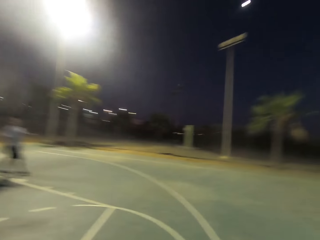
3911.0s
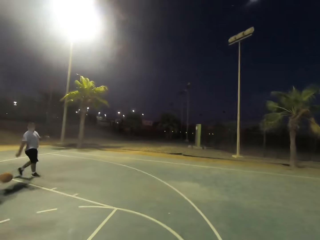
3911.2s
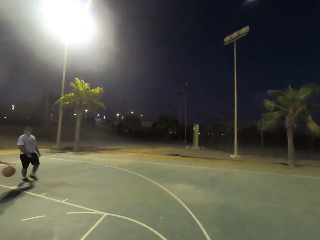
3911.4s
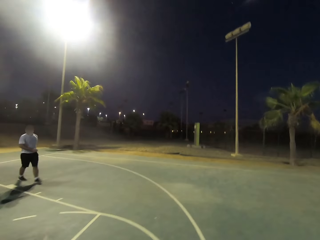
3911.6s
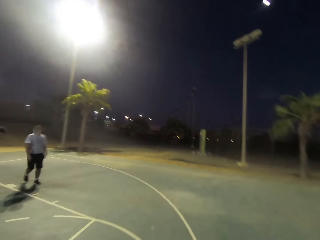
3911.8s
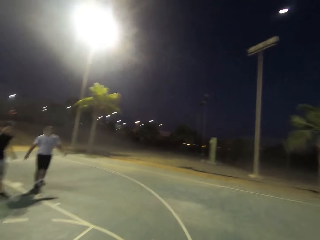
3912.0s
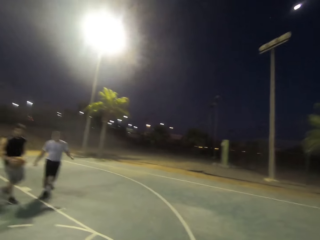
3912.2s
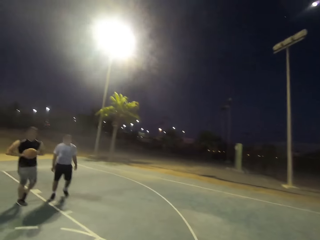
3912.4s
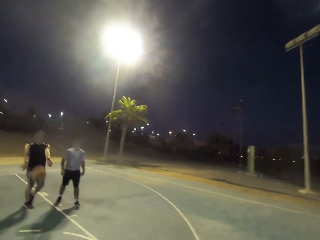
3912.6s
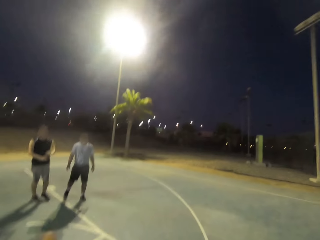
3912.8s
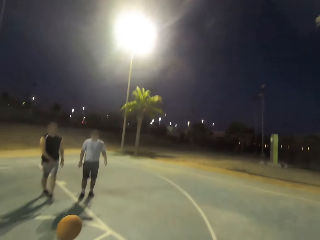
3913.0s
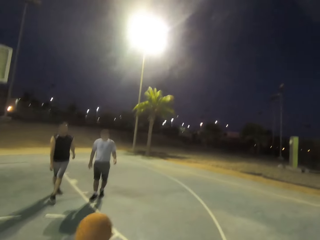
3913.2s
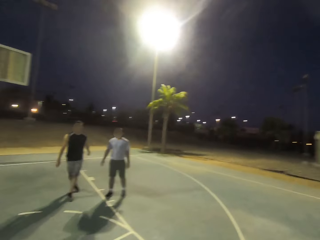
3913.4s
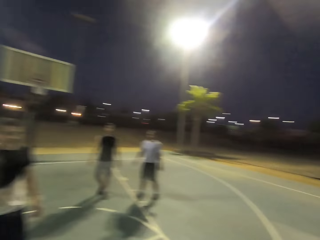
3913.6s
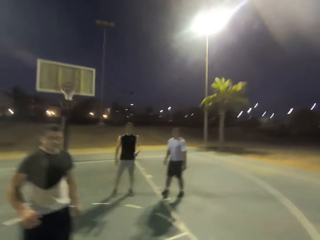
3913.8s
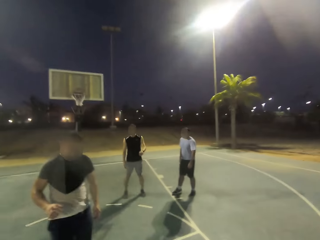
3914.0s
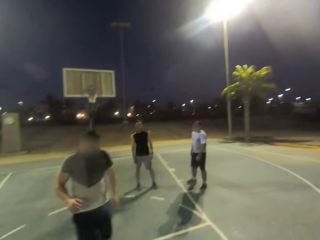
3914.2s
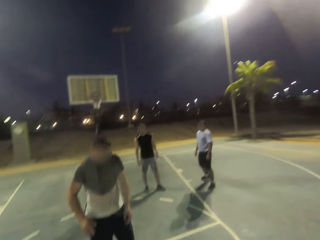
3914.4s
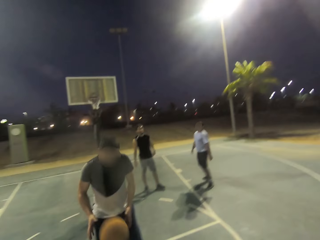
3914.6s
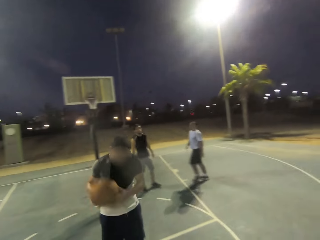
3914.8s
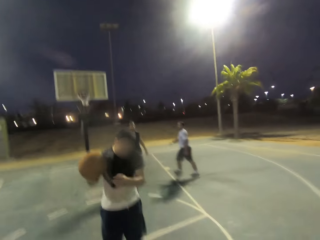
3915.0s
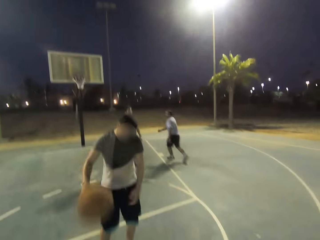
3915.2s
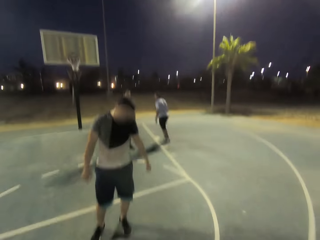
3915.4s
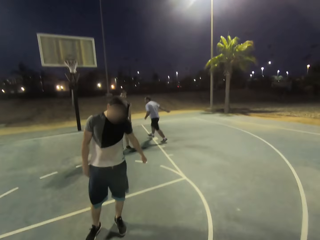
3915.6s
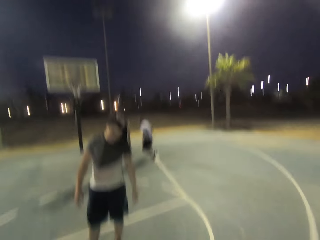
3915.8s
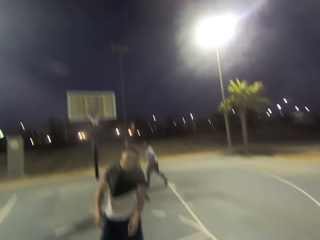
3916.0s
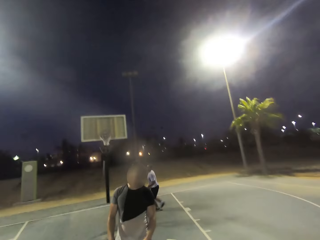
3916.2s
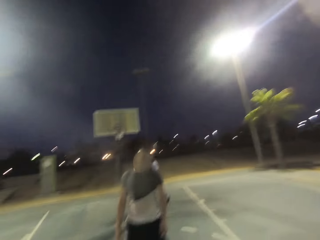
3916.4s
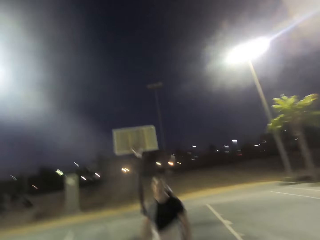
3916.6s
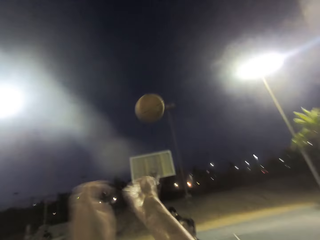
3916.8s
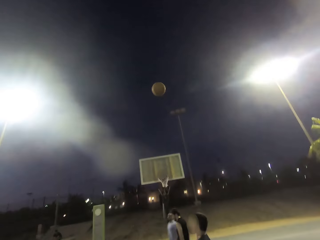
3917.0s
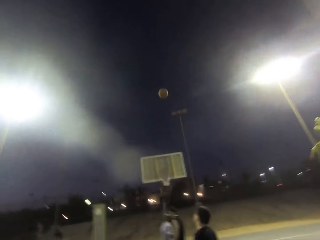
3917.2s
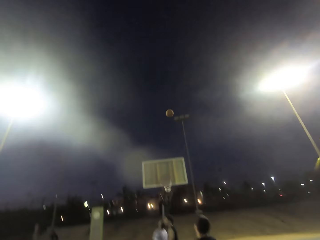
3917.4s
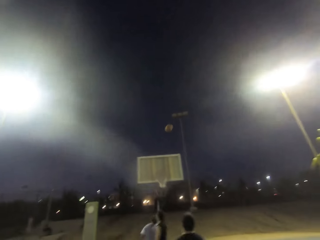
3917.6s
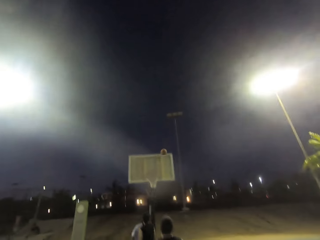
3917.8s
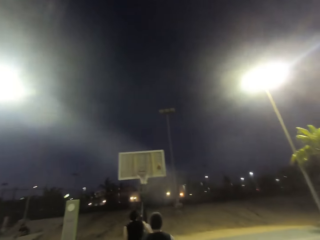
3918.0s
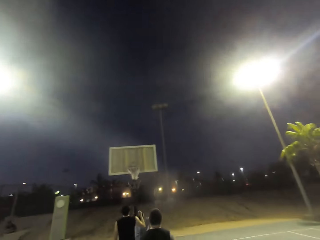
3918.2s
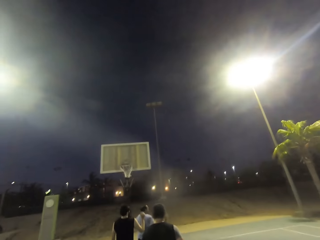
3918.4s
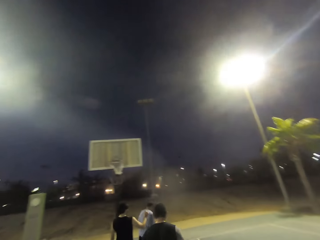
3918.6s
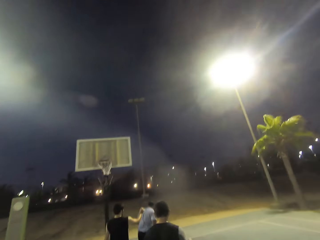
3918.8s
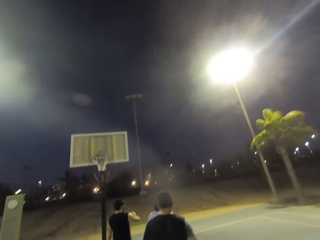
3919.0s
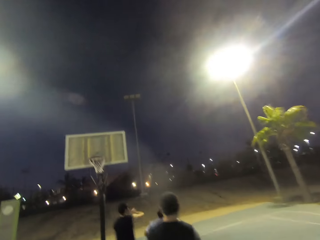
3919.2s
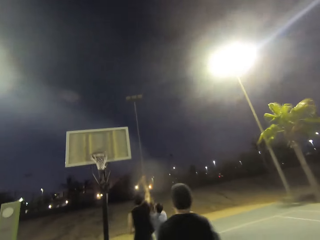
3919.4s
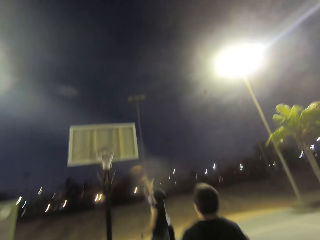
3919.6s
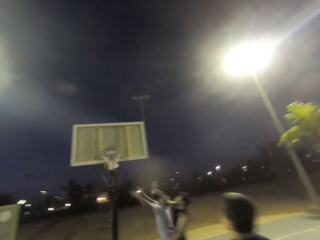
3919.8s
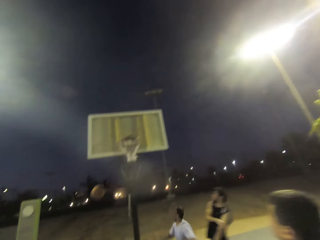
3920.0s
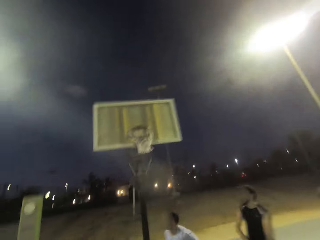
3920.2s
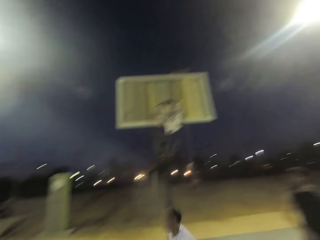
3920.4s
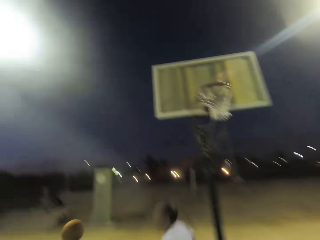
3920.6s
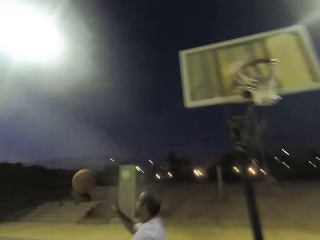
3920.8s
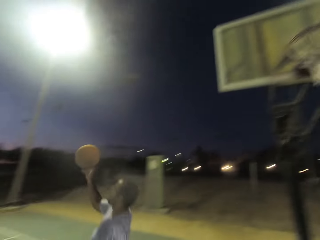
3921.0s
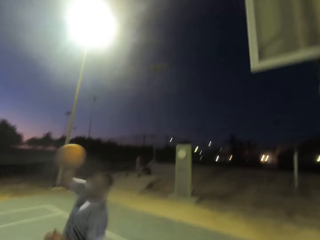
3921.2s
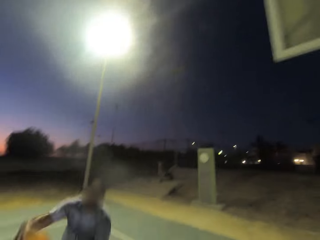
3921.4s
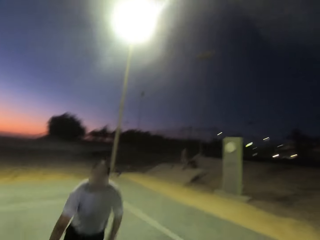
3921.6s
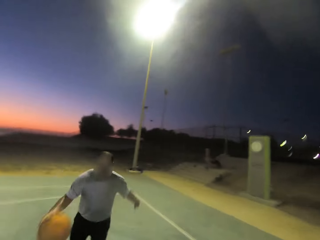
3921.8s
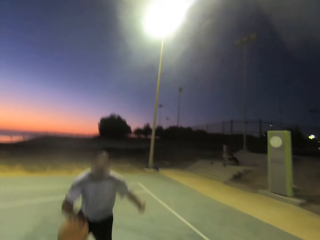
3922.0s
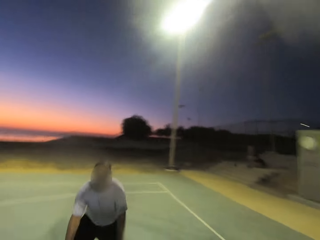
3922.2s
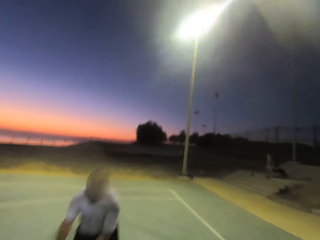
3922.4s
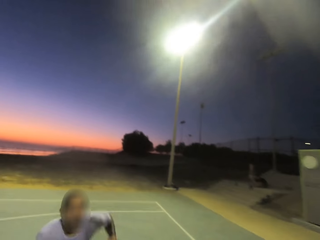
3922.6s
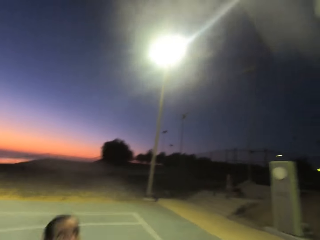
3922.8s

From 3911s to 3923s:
A man dribbles, holds the ball, and throws the ball to another man. The other man picks up the ball and throws the ball to the camera wearer. The camera wearer throws the ball towards the net. Another man picks up the ball, throws the ball towards the net, and dribbles the ball.

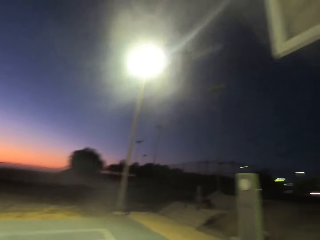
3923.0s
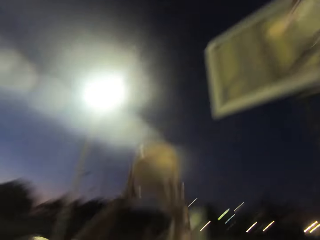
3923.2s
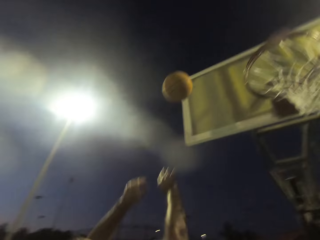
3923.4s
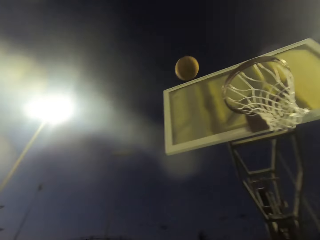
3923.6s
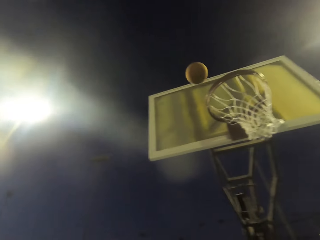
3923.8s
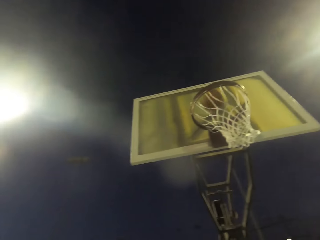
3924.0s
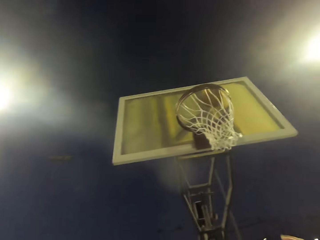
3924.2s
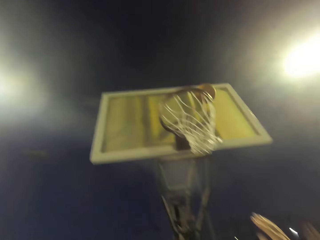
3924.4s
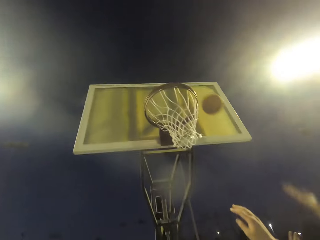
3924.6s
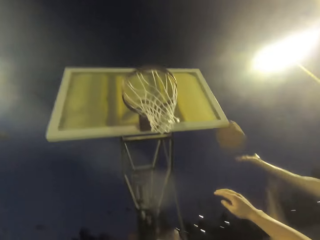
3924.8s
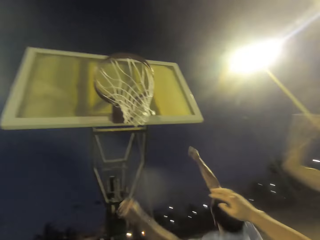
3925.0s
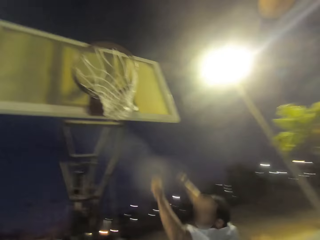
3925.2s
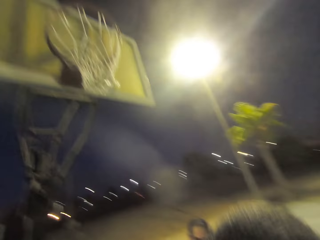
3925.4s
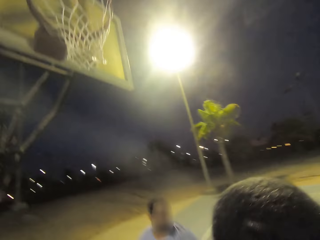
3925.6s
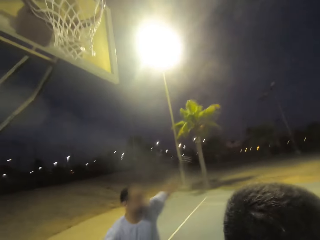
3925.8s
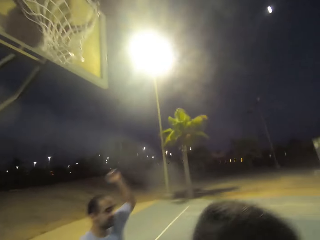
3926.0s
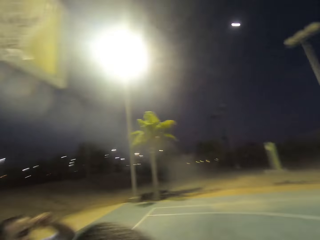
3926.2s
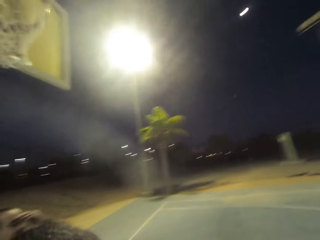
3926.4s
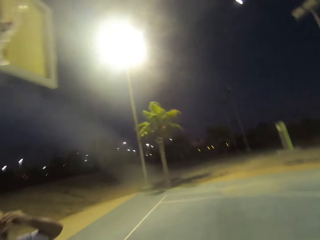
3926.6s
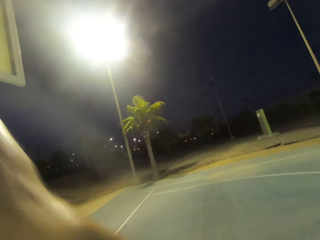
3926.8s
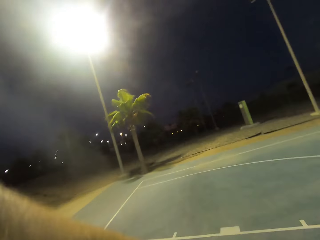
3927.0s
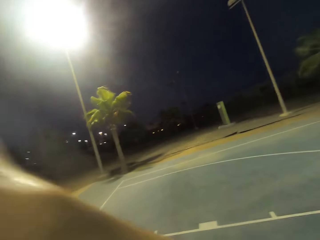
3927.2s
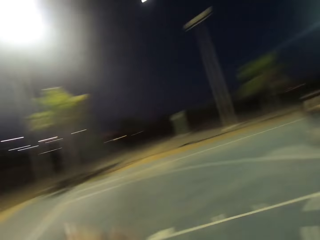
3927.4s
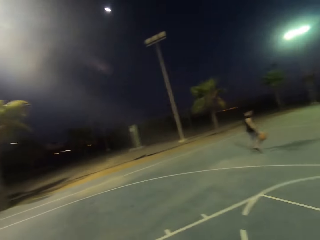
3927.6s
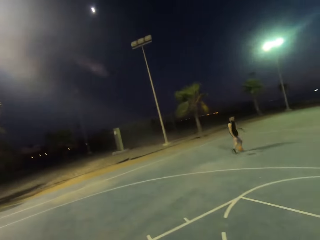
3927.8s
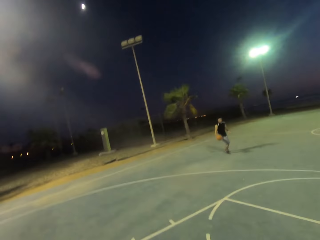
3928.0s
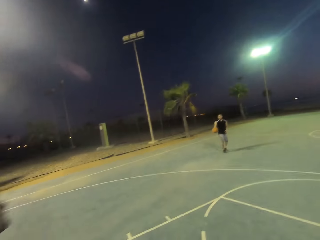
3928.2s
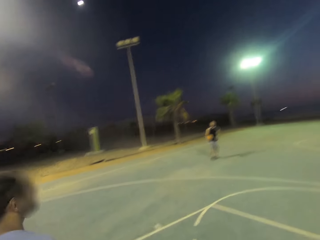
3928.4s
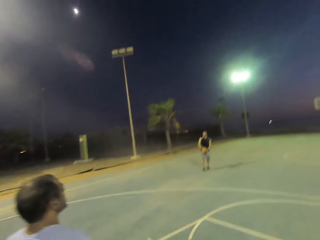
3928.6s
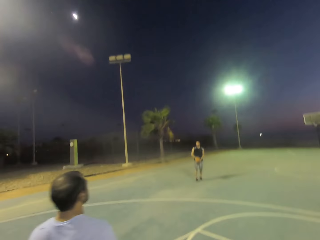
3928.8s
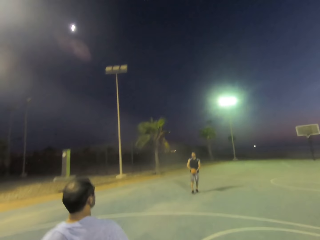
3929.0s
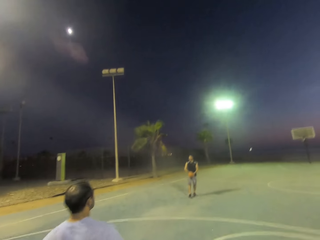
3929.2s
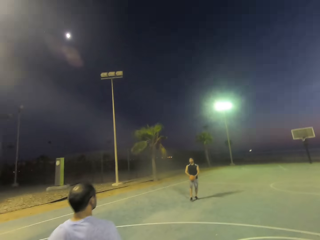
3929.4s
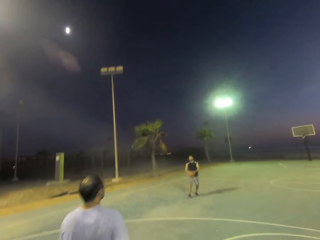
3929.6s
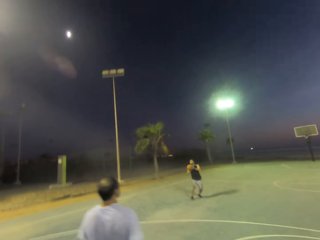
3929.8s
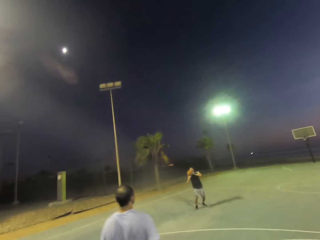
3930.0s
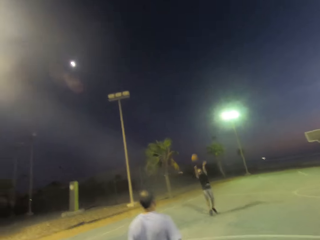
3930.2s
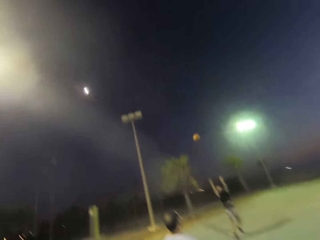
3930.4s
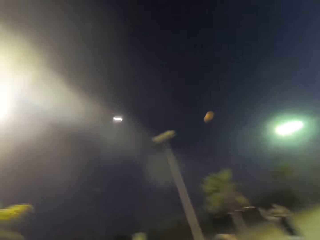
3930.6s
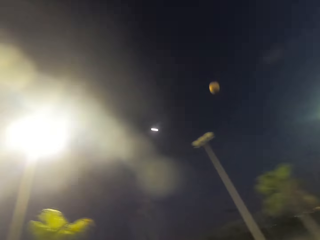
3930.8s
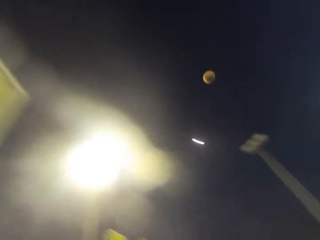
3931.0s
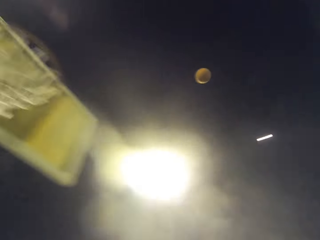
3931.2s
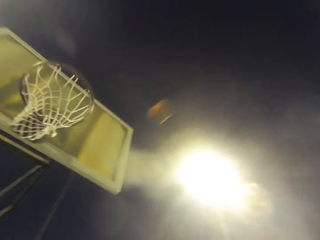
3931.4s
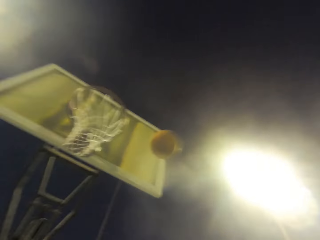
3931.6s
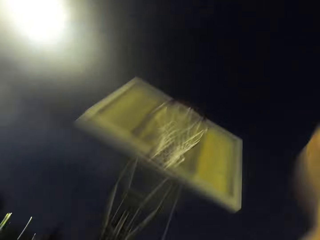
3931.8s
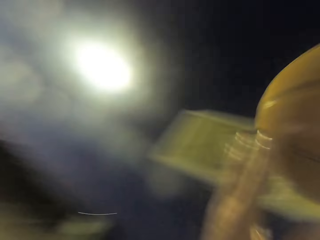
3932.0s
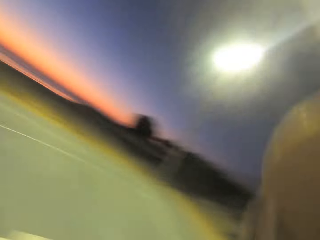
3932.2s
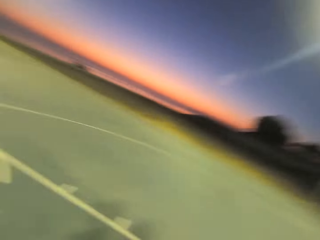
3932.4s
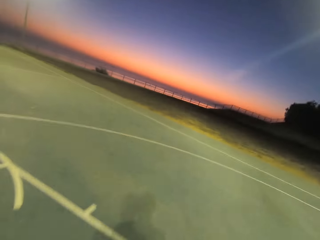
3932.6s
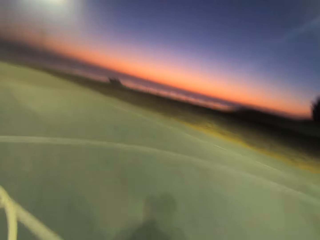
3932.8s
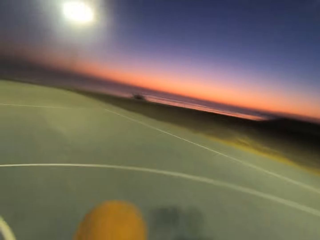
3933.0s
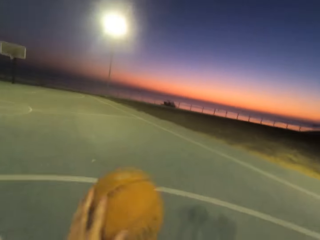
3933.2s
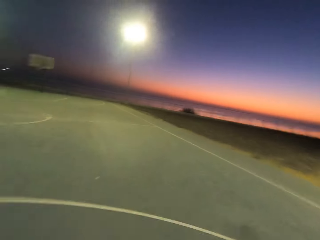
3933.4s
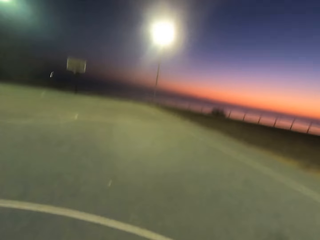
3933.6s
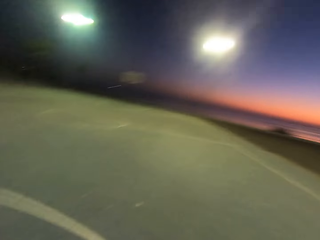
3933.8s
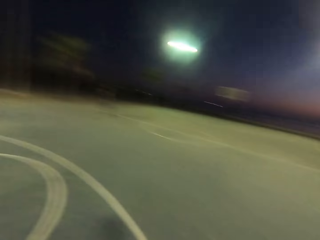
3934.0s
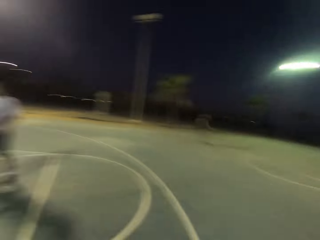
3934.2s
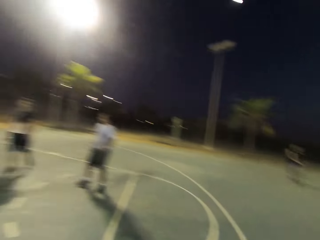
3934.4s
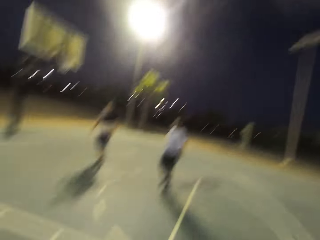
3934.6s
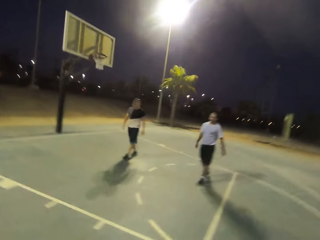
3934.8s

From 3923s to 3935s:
A man throws the ball towards the net. The camera wearer taps the ball. Another man holds the ball. The other man throws the ball towards the net. The camera wearer picks up the ball, holds the ball and dribbles.
